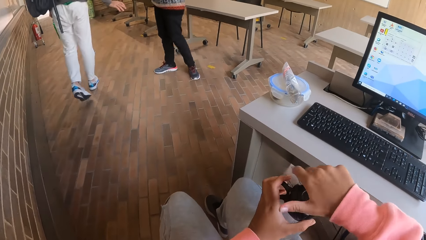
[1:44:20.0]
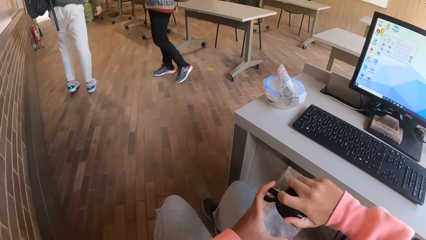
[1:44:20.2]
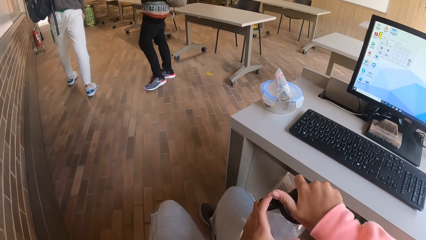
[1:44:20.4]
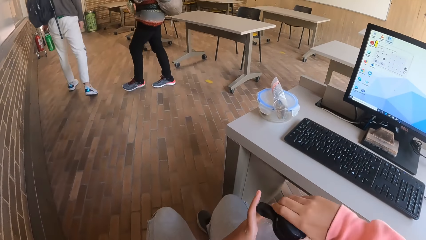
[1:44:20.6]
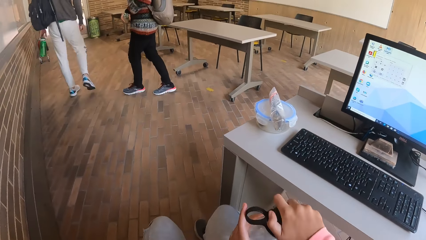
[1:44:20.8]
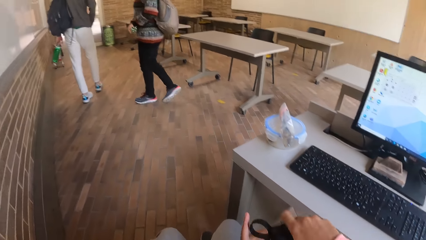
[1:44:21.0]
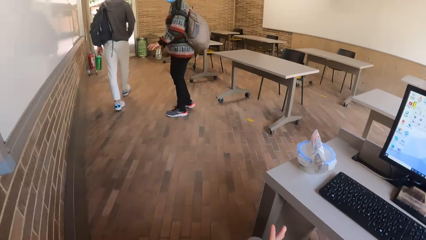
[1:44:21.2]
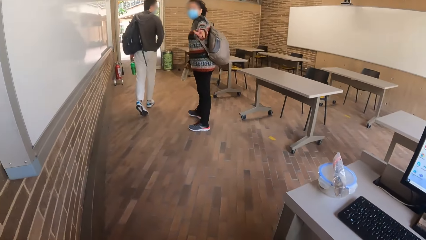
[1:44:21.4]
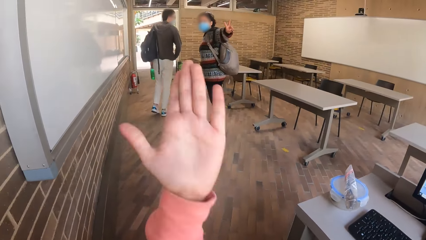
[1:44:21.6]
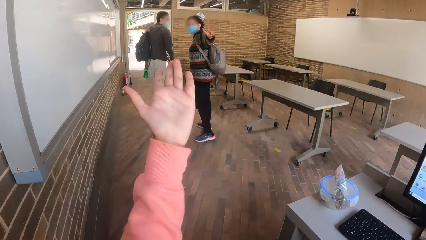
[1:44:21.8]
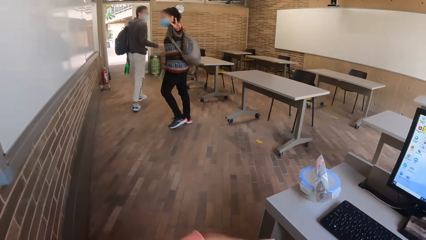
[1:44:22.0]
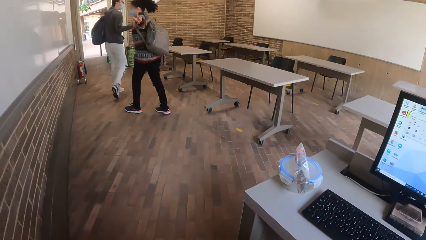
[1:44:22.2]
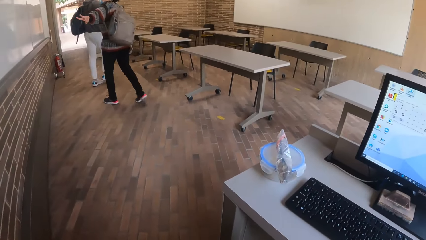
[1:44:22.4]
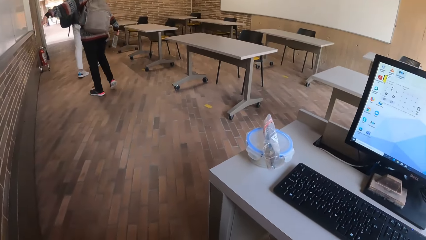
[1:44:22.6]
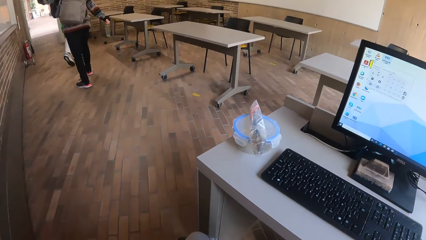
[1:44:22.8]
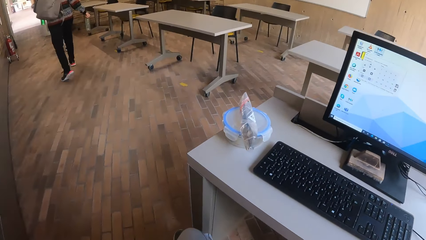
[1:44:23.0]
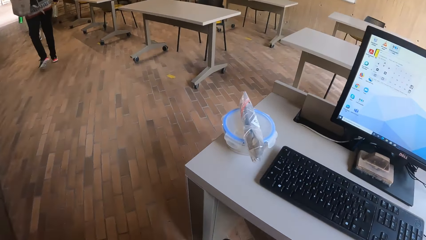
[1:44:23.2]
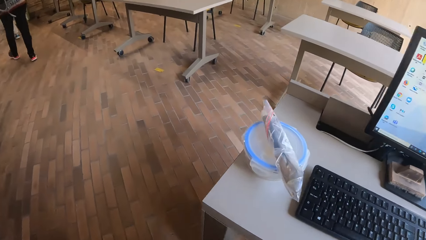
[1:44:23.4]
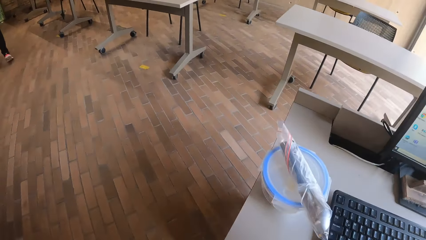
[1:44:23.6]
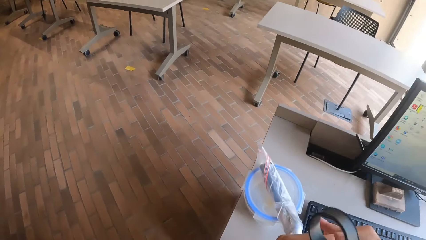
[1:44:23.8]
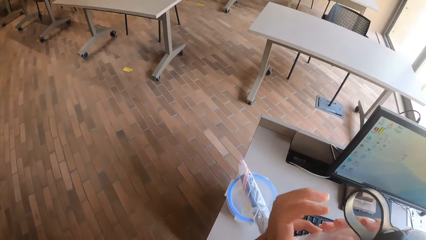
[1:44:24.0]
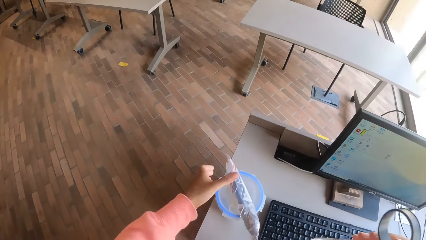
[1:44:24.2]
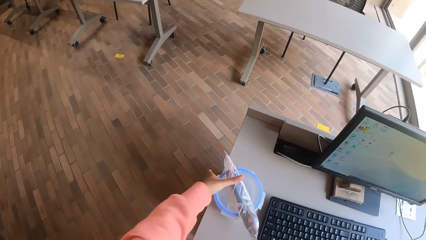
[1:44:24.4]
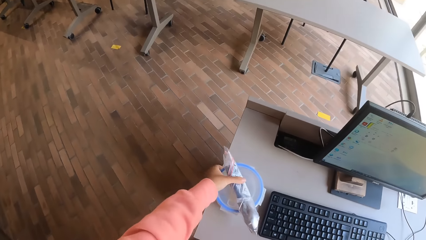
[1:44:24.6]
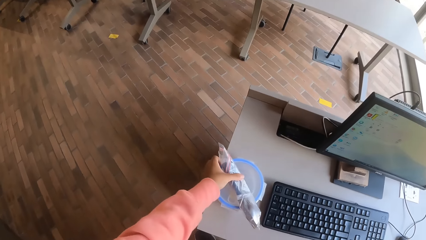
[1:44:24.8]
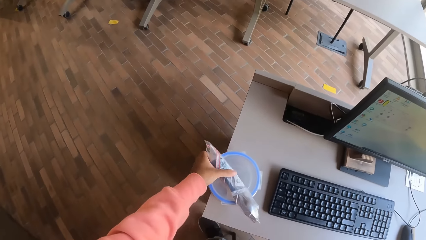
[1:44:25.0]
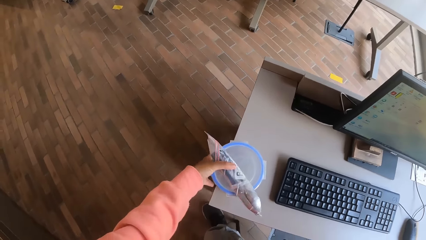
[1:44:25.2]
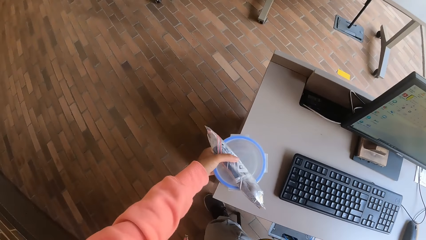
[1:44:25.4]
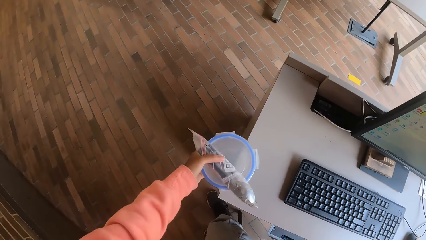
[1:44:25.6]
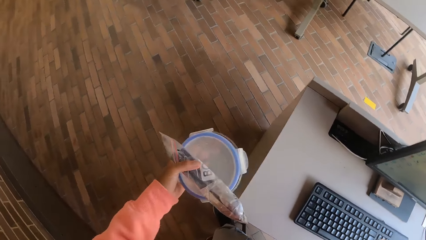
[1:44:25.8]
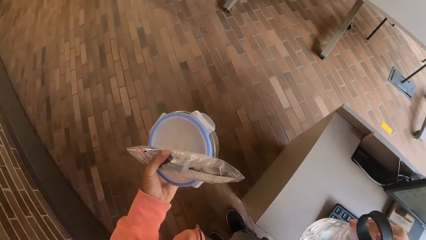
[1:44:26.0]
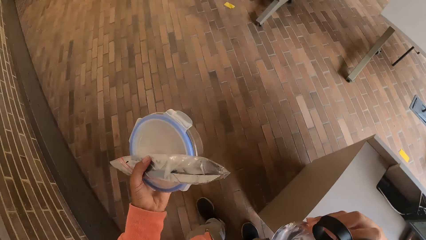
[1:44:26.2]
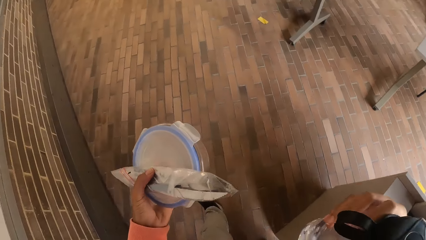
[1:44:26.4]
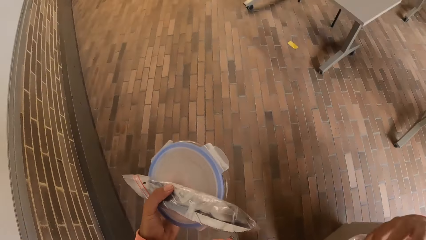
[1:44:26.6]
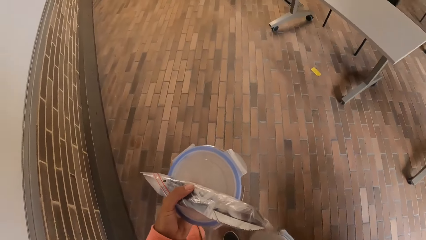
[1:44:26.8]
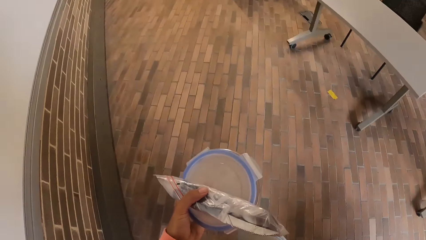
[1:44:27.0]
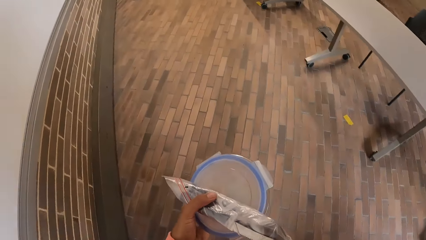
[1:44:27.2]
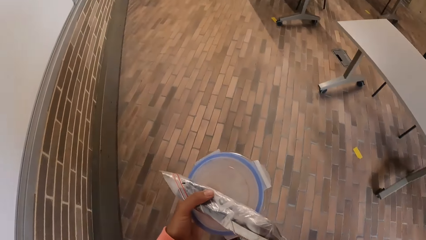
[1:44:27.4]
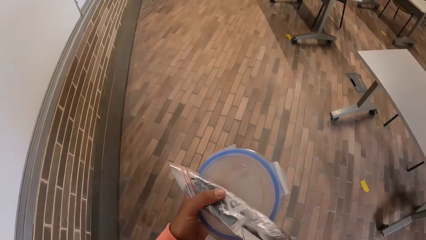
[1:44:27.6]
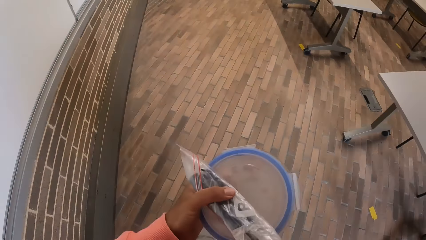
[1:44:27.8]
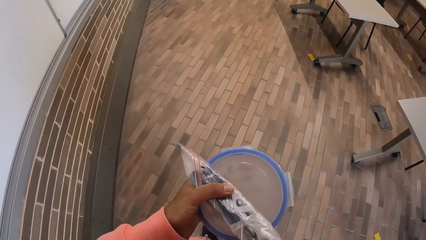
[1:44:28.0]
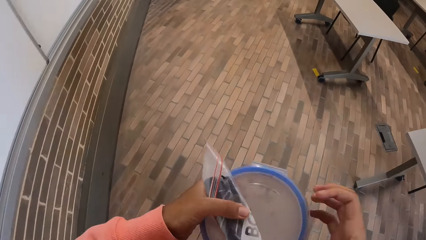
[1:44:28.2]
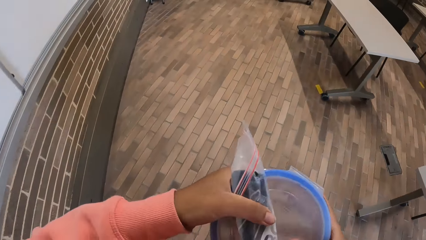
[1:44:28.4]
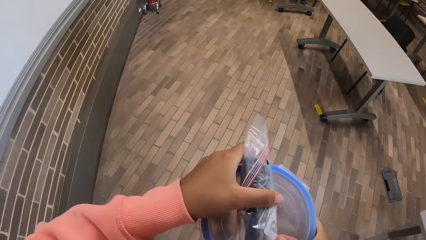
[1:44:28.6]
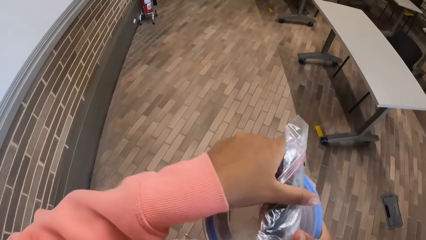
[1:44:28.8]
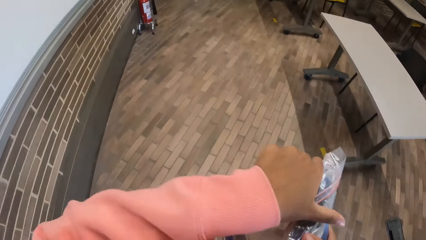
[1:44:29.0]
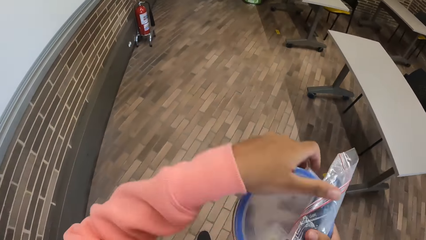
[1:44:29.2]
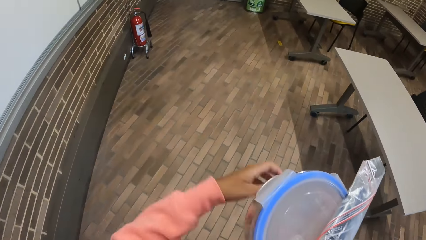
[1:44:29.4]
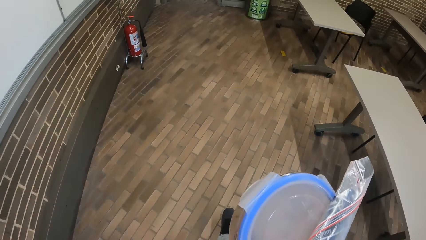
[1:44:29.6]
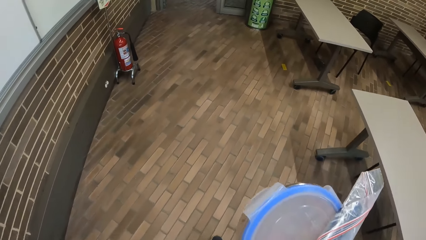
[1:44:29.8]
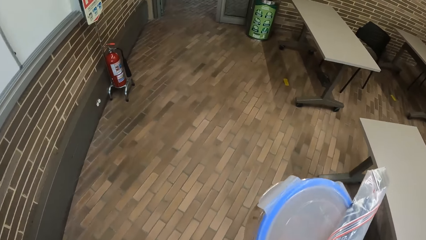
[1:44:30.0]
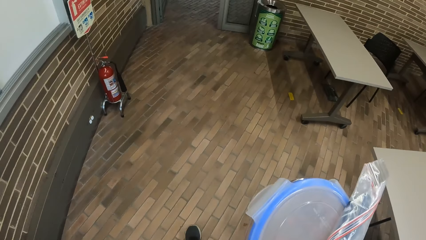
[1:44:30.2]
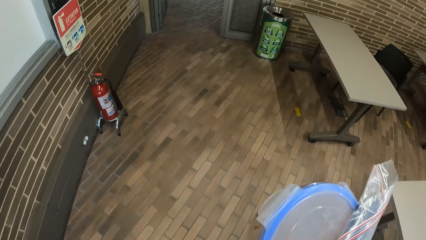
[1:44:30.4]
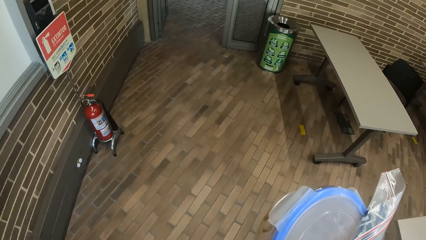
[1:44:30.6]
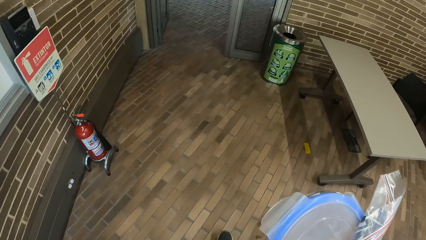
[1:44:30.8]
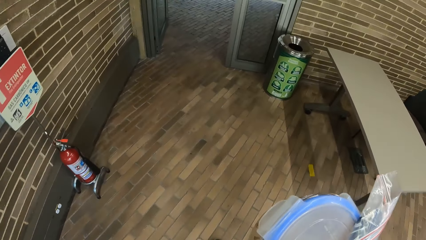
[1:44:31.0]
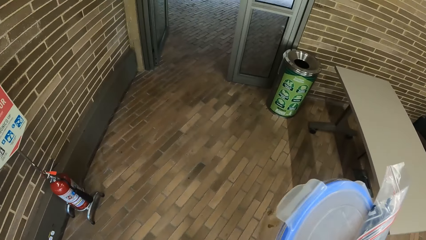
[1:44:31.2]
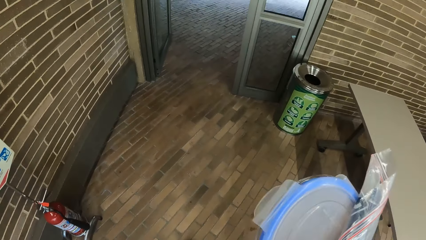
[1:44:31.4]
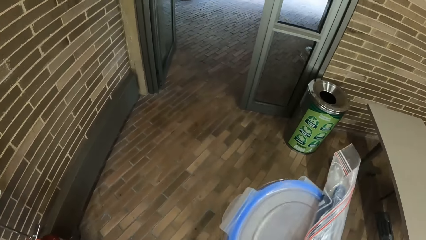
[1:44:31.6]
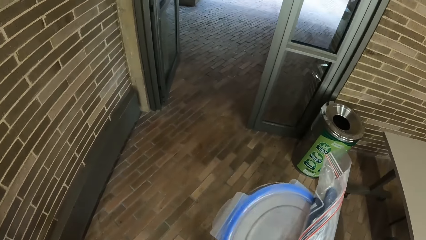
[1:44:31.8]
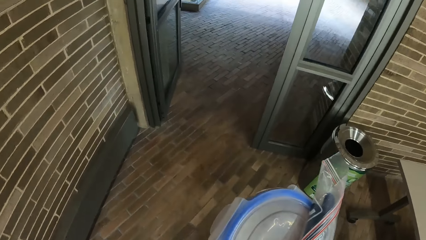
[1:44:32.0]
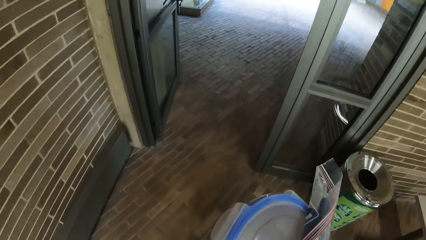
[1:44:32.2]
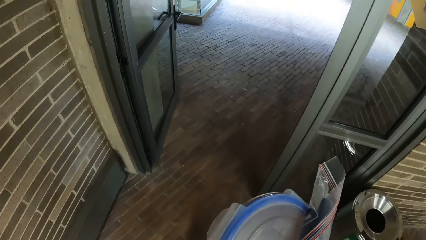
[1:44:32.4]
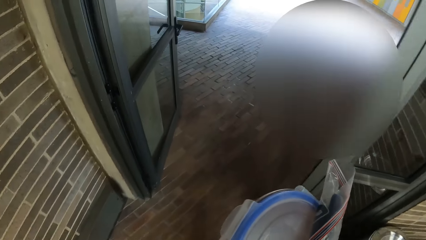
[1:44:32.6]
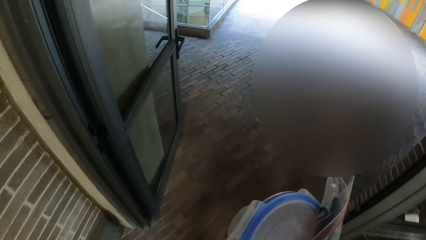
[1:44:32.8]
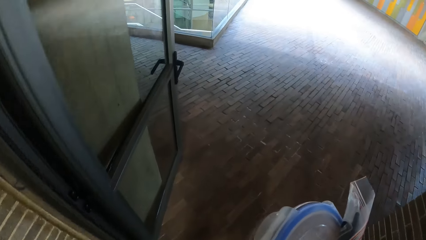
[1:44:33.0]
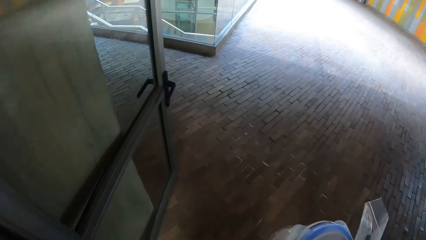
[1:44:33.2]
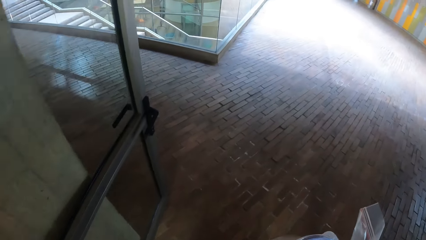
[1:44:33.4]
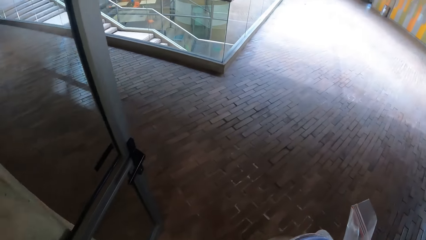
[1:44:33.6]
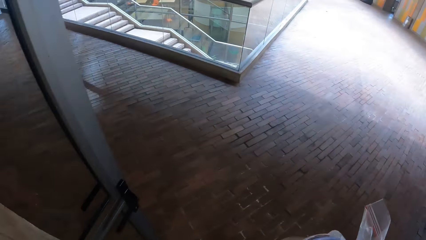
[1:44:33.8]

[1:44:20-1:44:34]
The woman passes the water bottle in her left hand to her right hand. The camera wearer interacts with the man and the woman. The woman does a hand gesture. The camera wearer does a hand gesture. She stands up. She picks up a plate and a spoon from the table with her left hand. She walks out of the classroom. She passes the plate and spoon in her left hand to her right hand.

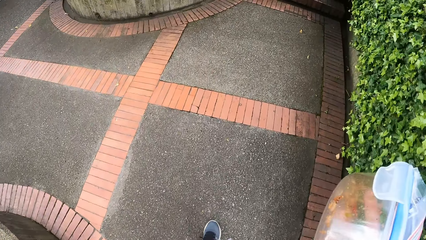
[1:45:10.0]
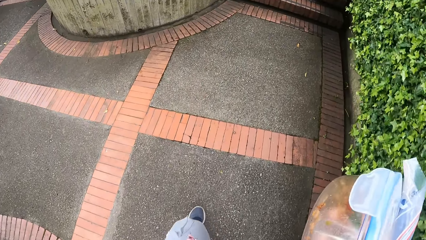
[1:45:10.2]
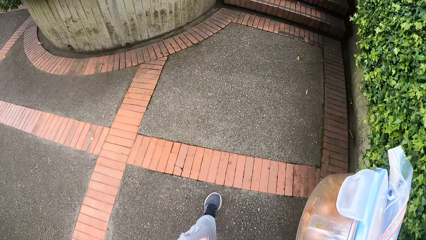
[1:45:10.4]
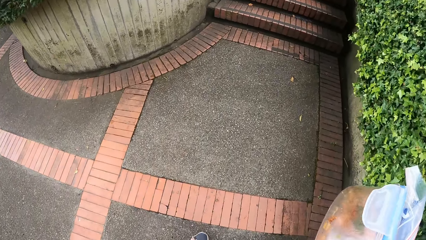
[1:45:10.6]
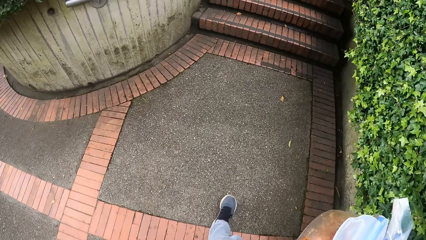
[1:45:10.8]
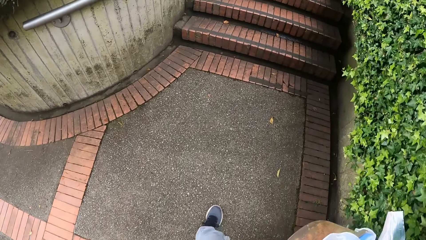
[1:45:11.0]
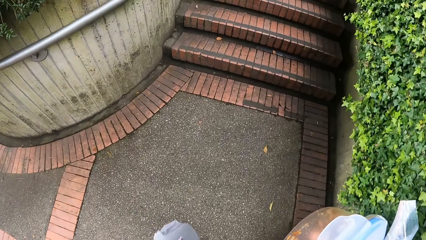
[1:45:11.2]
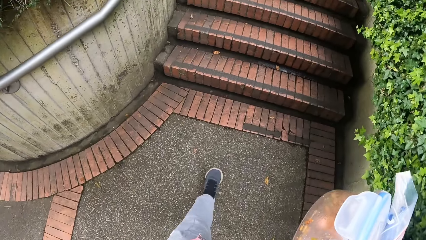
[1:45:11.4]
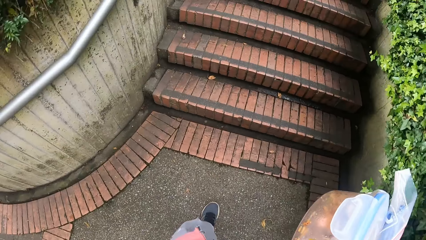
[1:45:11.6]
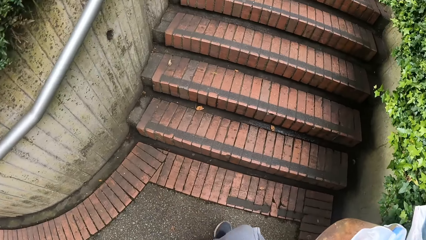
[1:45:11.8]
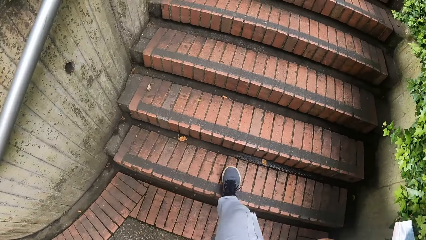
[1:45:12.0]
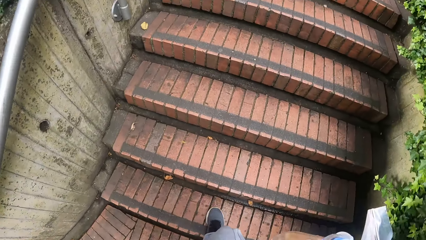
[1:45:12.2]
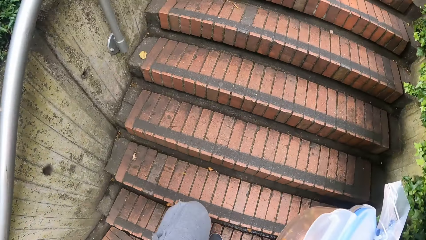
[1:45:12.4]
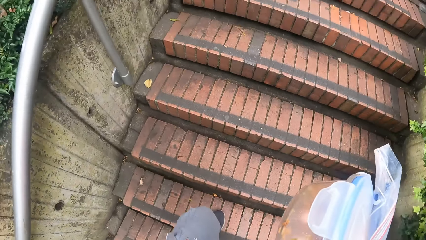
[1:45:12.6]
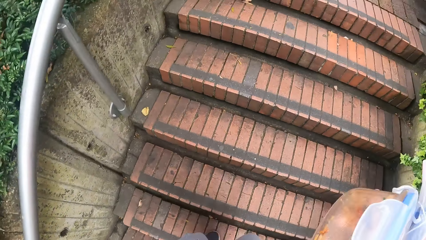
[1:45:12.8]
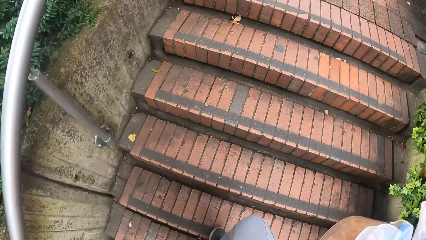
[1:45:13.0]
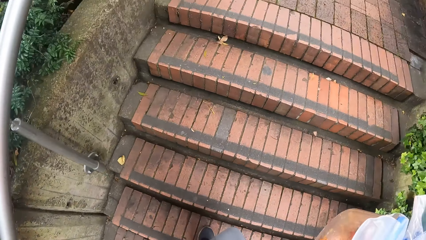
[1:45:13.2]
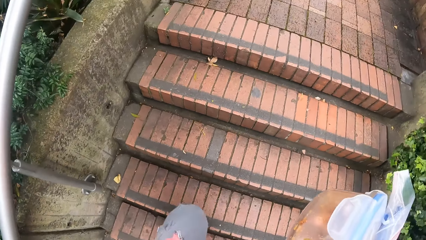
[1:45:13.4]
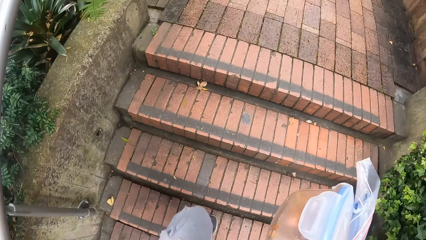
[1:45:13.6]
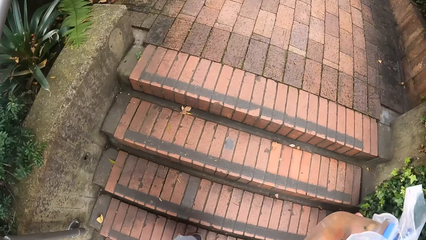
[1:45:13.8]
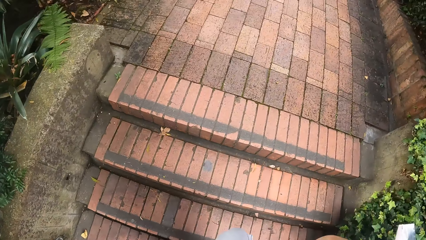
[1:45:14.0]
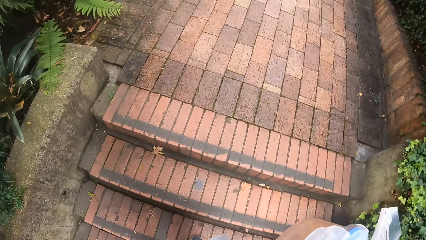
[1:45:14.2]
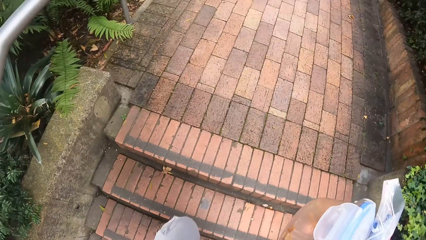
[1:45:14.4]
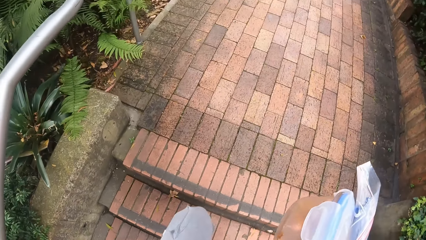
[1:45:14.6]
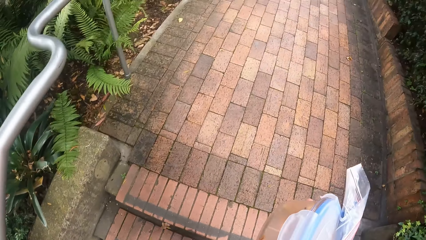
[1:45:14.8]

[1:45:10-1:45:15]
The camera wearer walks up a flight of stairs.
